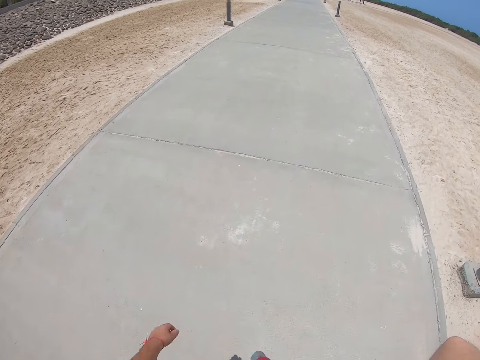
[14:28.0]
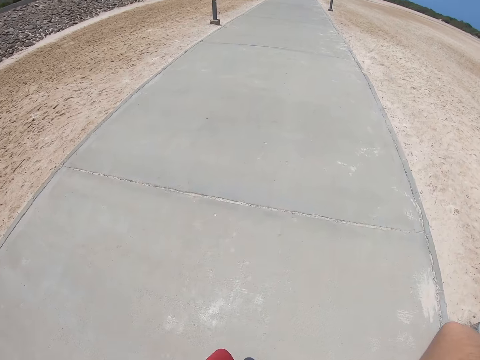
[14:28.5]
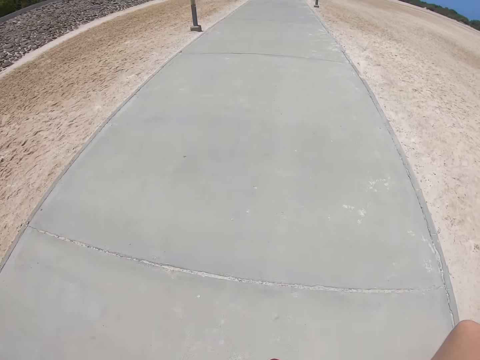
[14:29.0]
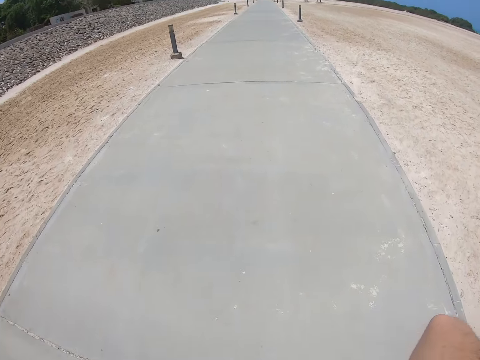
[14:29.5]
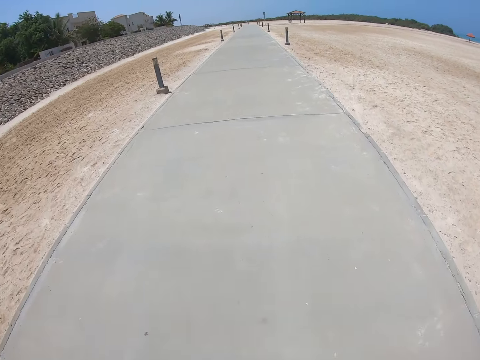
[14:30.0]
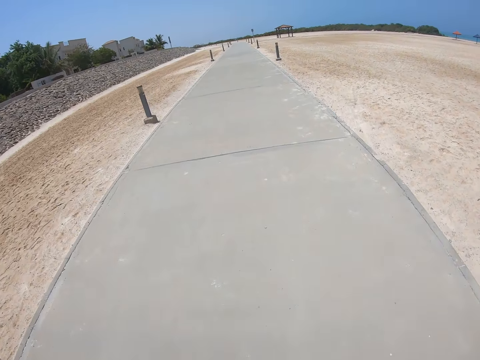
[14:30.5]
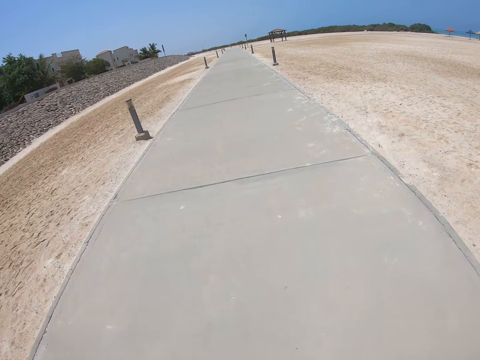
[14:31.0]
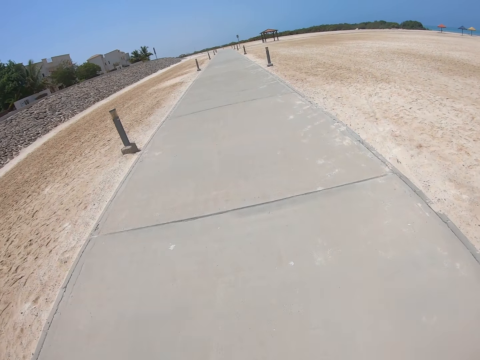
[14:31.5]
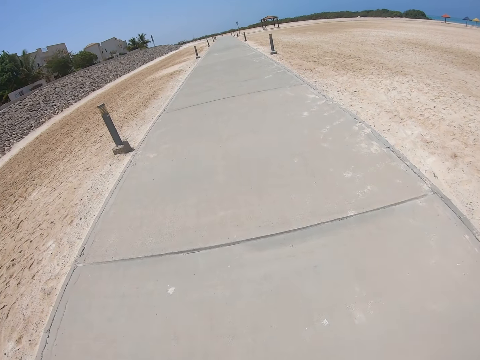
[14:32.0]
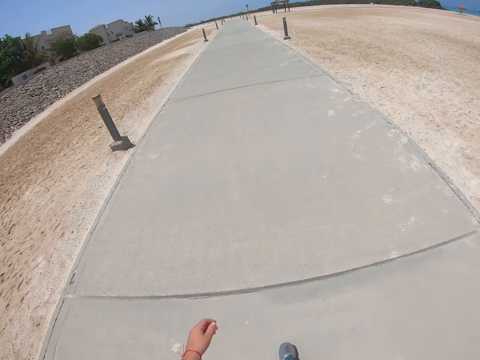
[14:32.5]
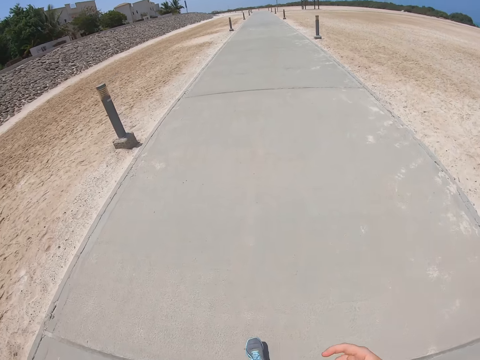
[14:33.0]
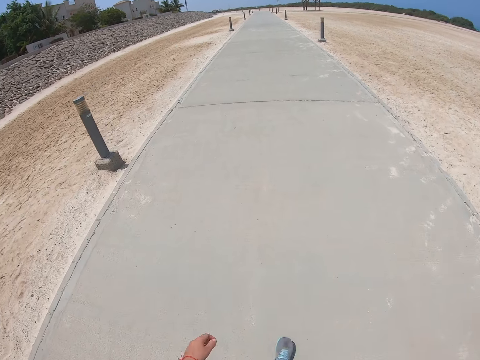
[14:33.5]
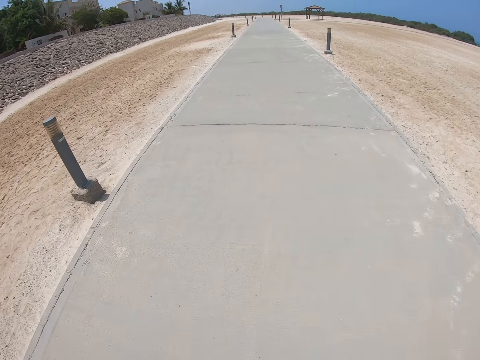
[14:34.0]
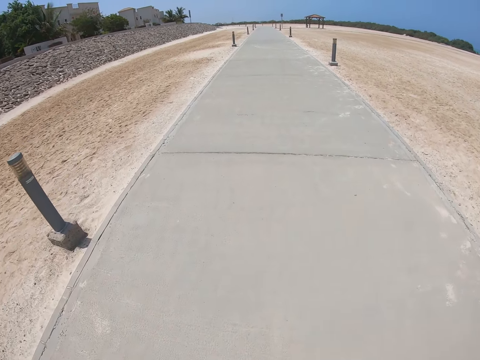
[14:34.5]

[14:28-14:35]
The camera wearer does something with the right hand.

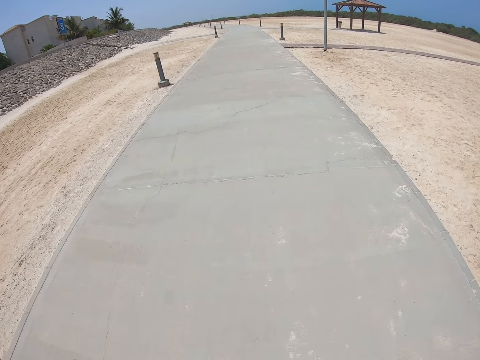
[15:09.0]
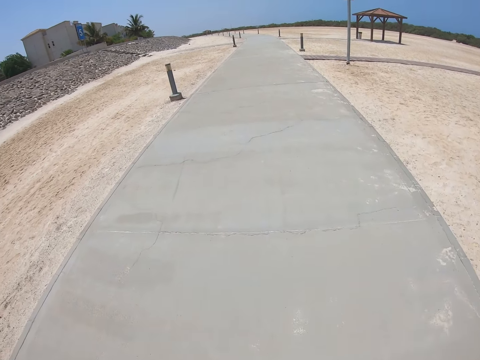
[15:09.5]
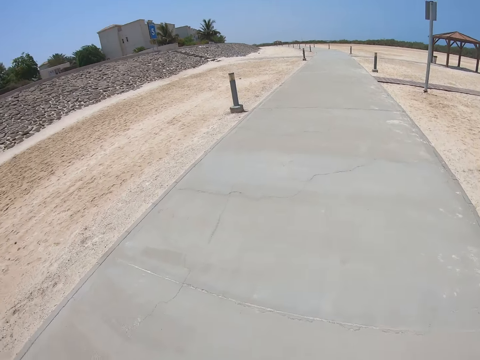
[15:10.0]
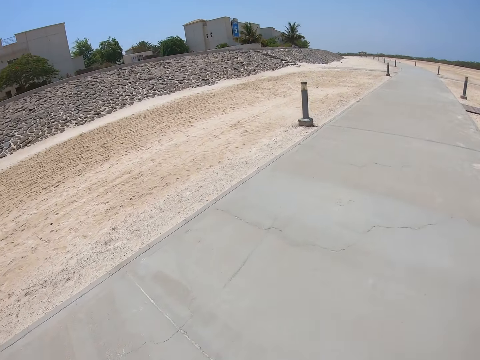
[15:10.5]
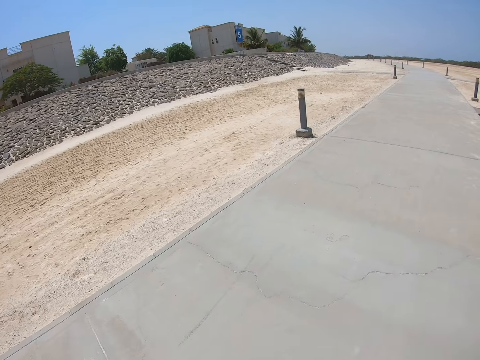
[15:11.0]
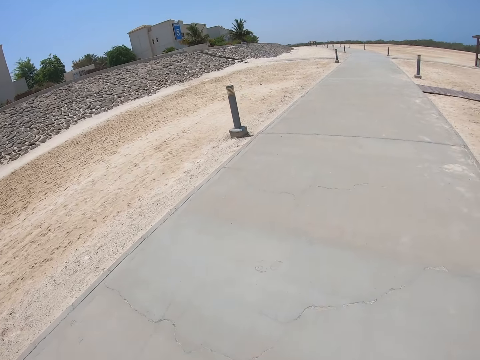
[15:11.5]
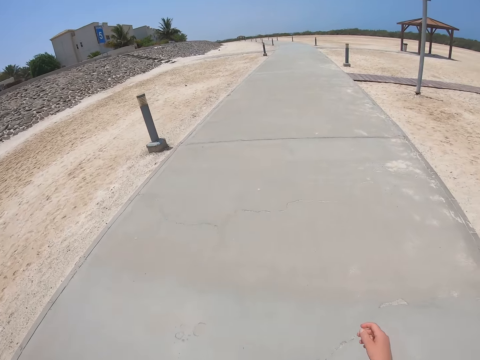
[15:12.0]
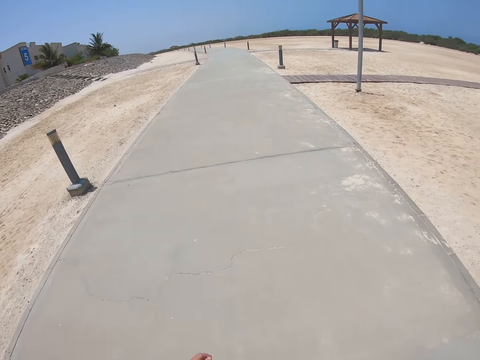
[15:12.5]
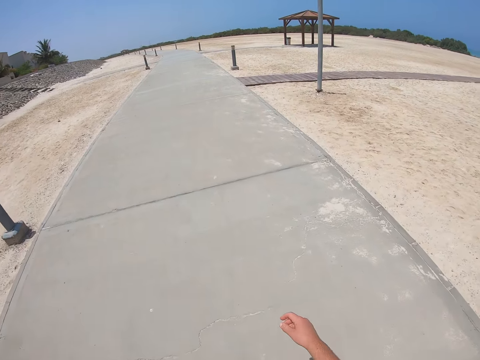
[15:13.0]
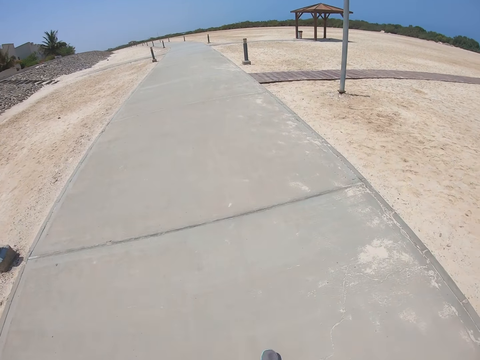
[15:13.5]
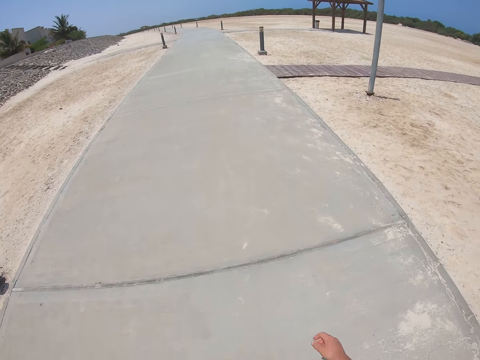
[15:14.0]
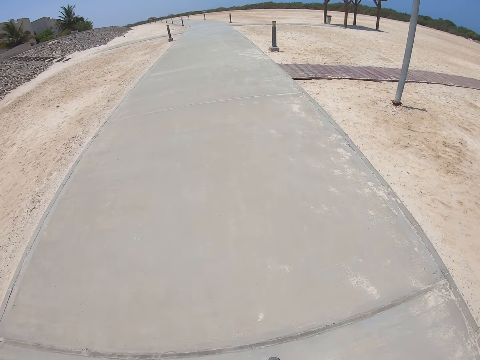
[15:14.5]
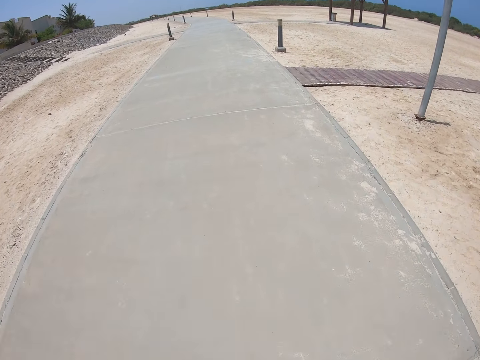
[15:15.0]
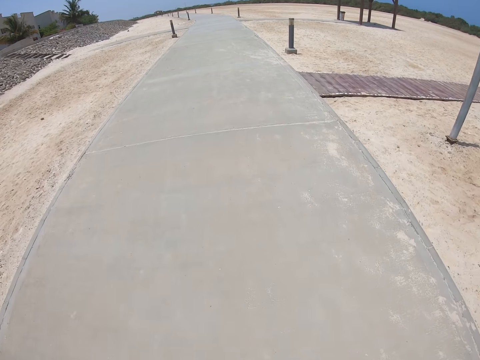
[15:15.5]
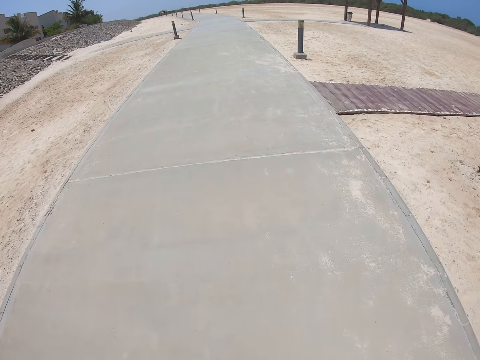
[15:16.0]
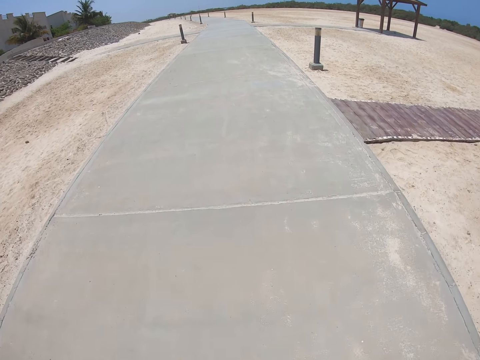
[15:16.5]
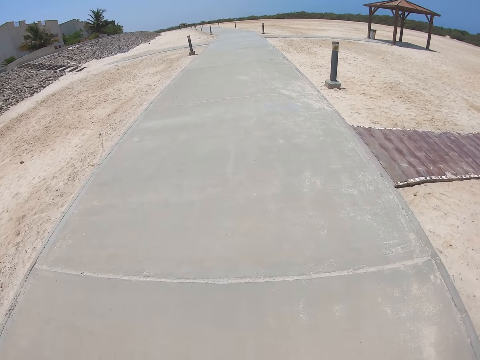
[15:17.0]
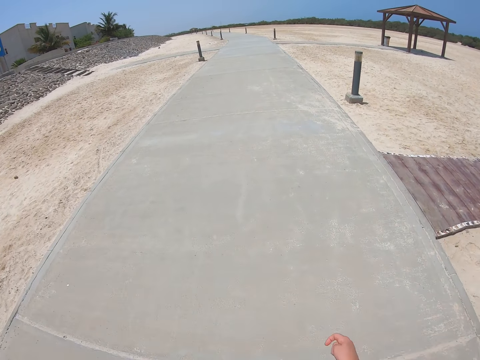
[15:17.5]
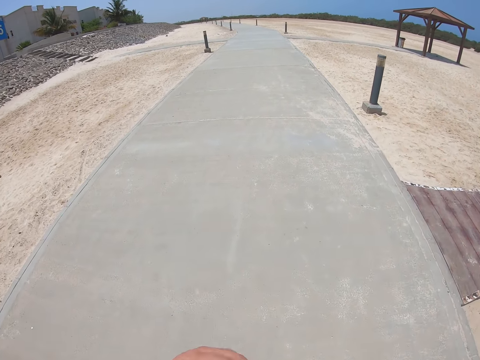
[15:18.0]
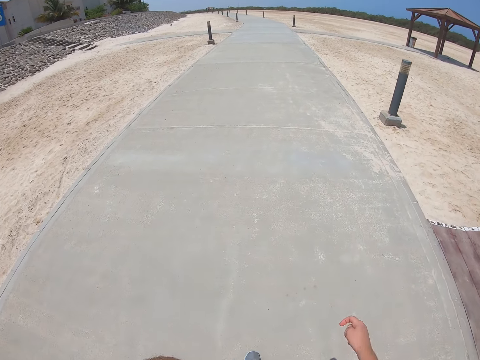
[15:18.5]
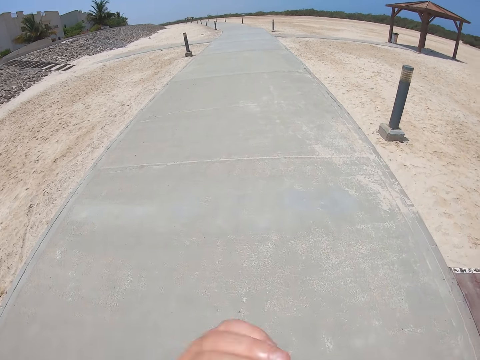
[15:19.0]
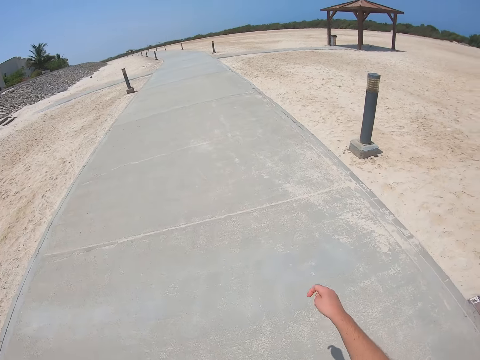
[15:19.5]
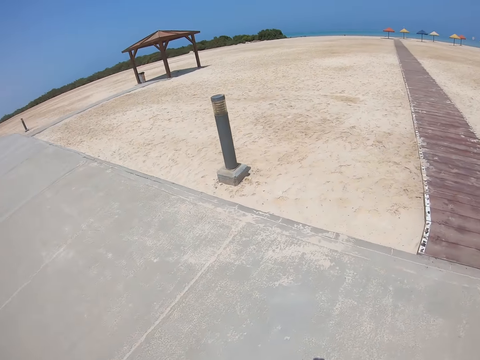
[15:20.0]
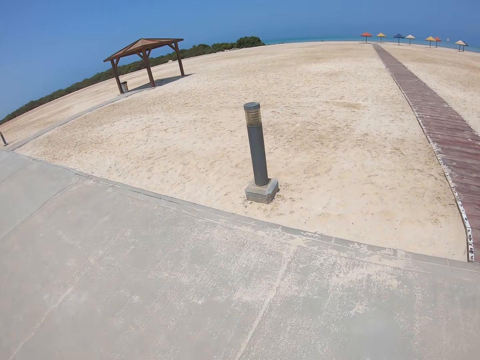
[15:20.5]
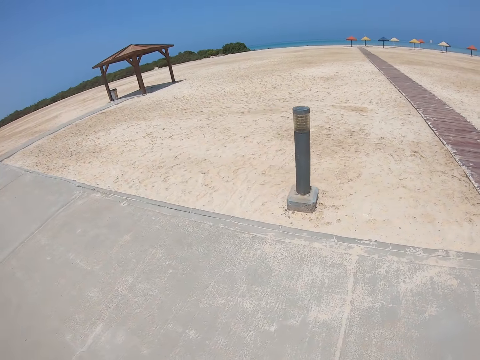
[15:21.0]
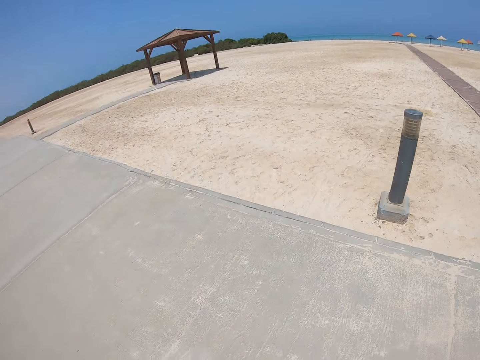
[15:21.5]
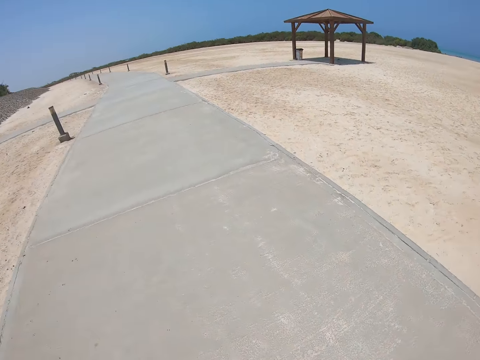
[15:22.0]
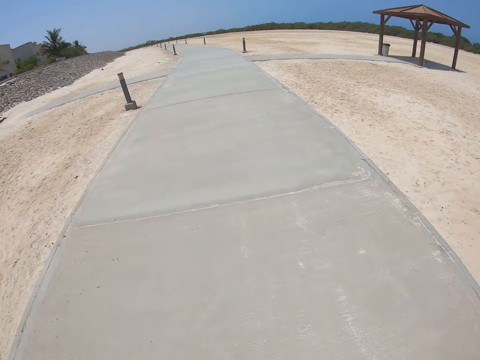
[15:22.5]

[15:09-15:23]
The camera wearer looks around. They touch the face.

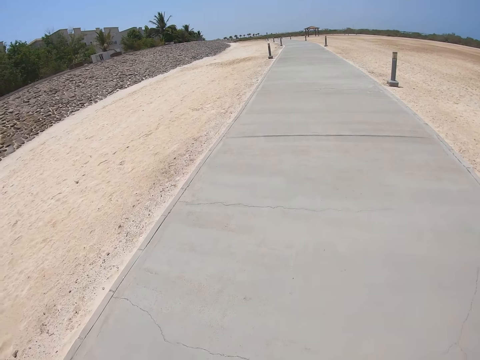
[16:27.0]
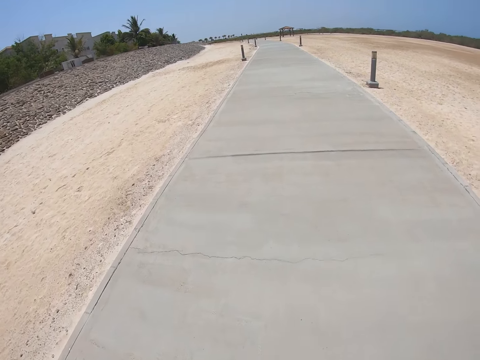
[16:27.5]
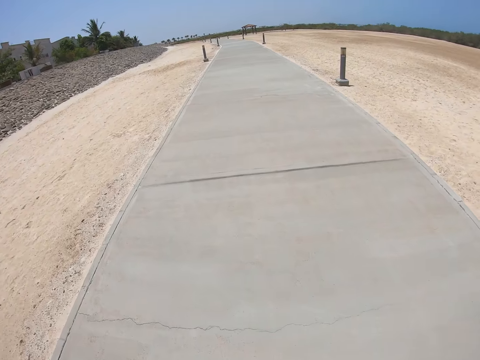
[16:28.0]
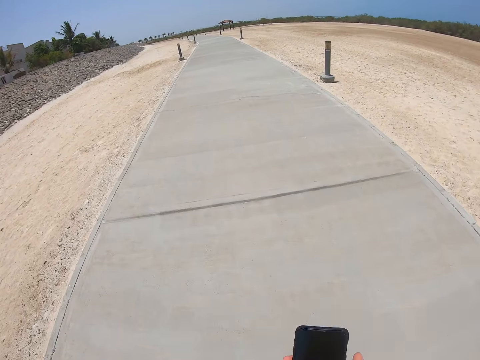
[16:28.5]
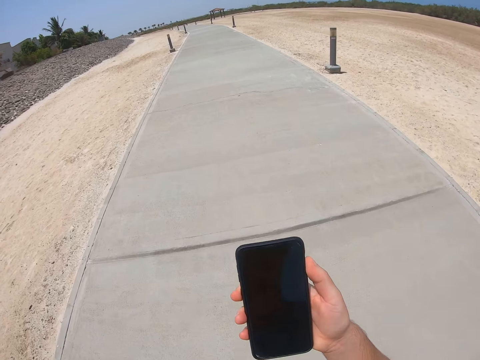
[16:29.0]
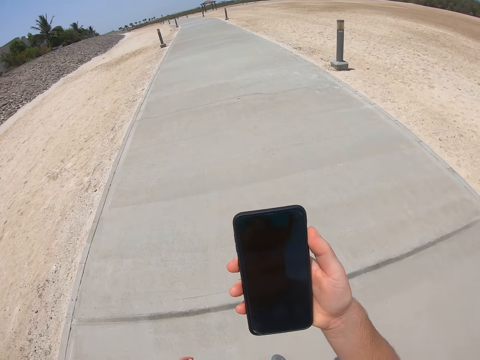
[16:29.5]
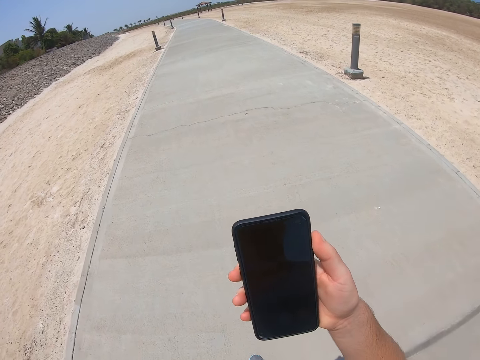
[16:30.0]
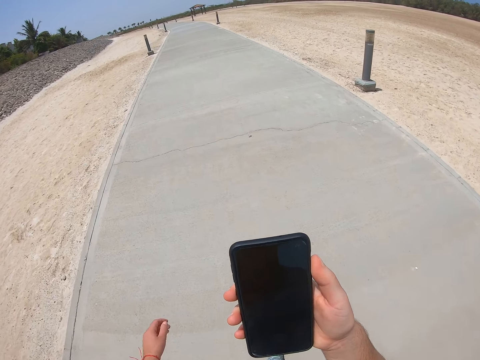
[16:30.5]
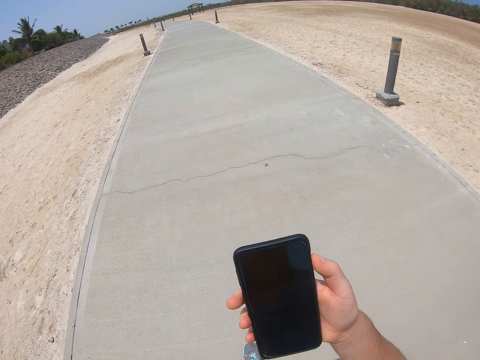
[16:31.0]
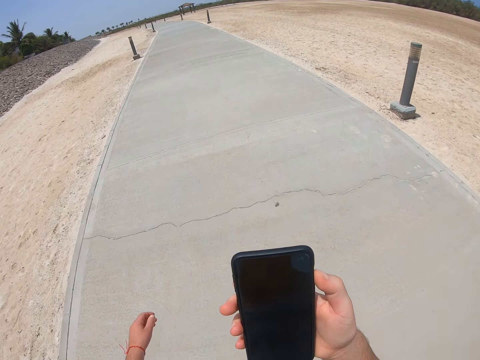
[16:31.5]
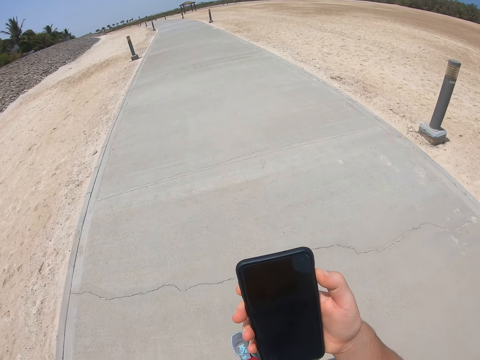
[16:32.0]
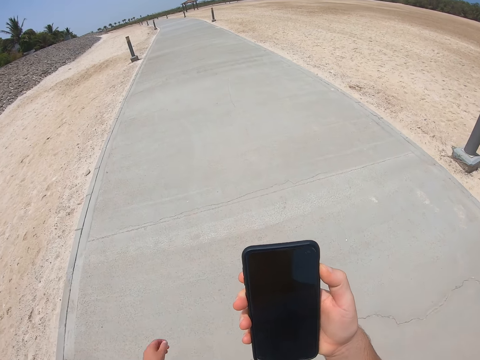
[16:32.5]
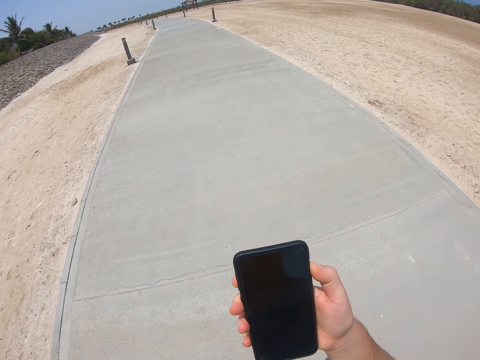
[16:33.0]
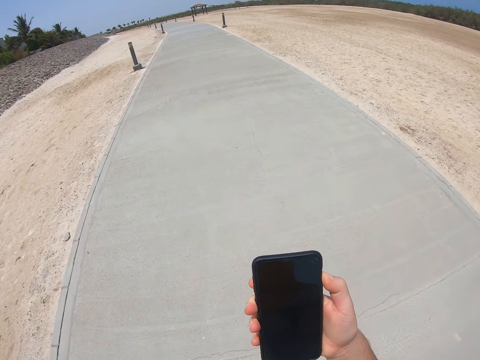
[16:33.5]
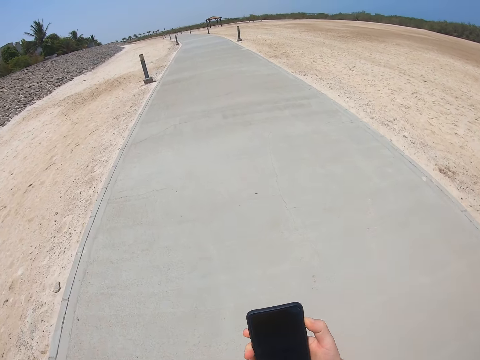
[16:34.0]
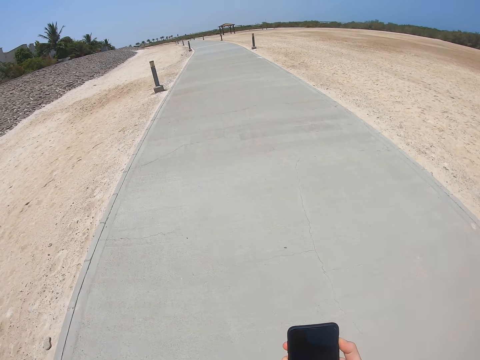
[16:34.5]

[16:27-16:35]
The camera wearer stares at the phone. They lift the phone.
